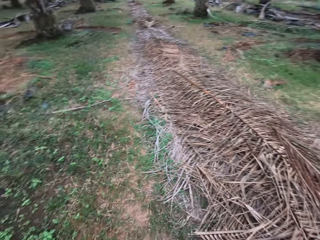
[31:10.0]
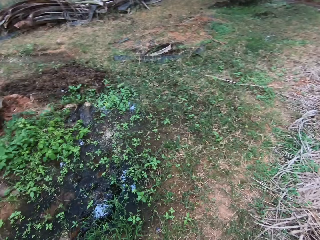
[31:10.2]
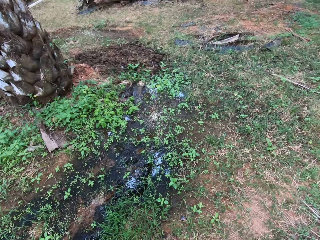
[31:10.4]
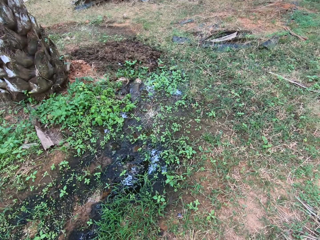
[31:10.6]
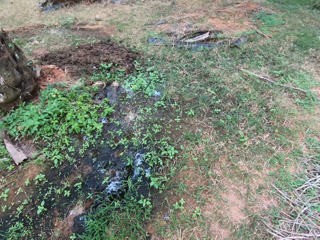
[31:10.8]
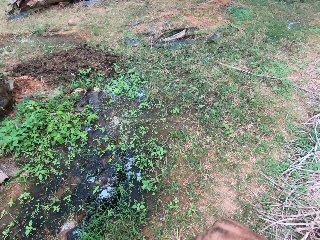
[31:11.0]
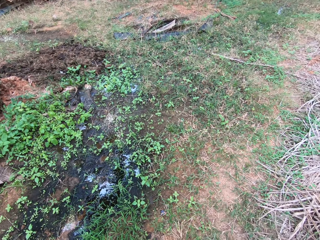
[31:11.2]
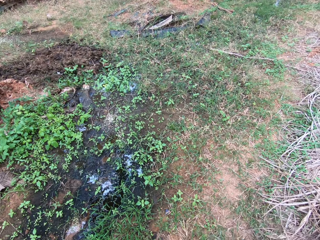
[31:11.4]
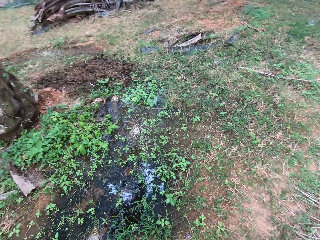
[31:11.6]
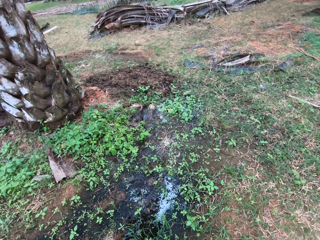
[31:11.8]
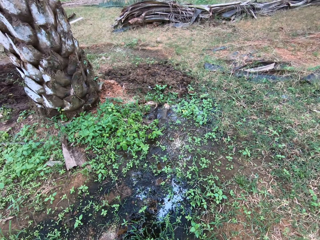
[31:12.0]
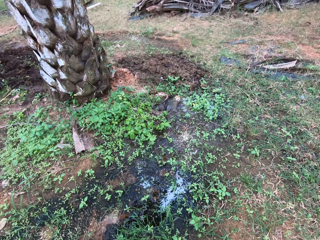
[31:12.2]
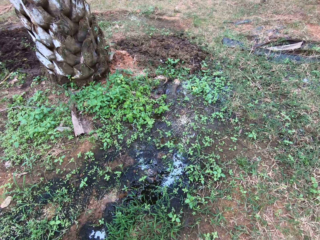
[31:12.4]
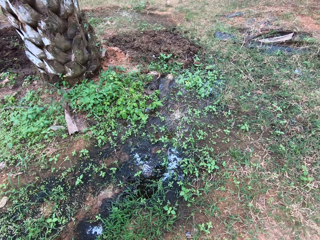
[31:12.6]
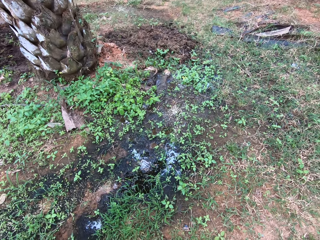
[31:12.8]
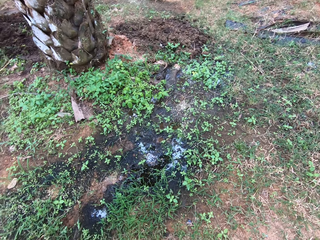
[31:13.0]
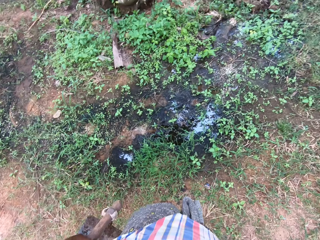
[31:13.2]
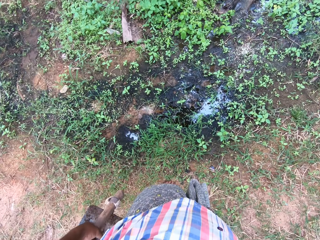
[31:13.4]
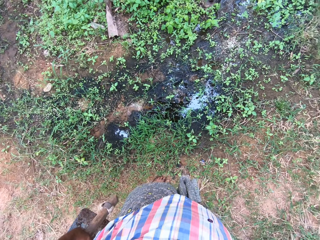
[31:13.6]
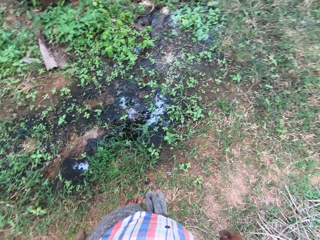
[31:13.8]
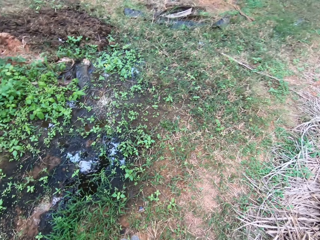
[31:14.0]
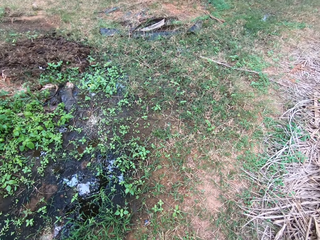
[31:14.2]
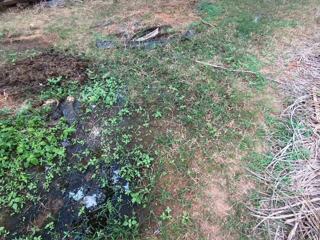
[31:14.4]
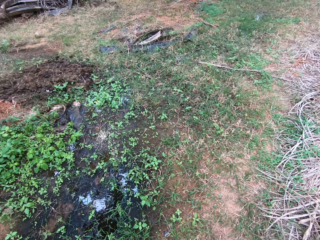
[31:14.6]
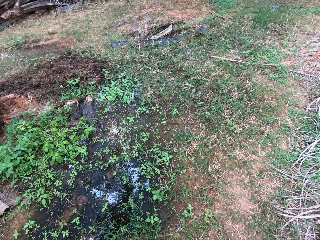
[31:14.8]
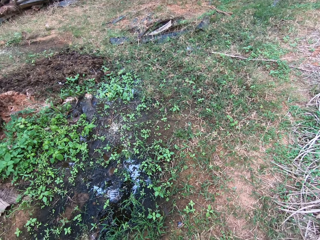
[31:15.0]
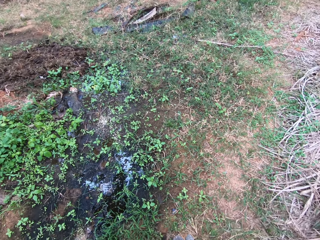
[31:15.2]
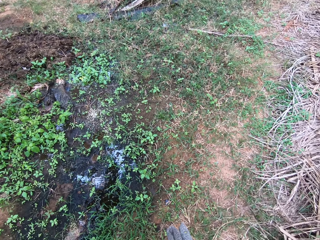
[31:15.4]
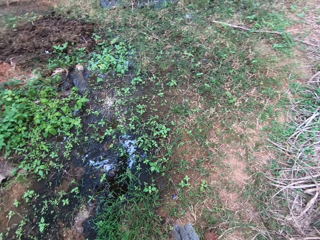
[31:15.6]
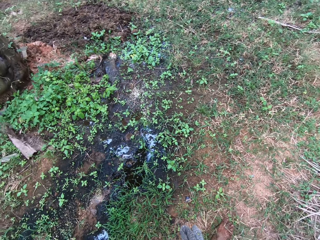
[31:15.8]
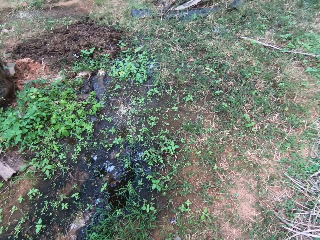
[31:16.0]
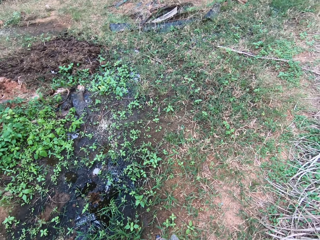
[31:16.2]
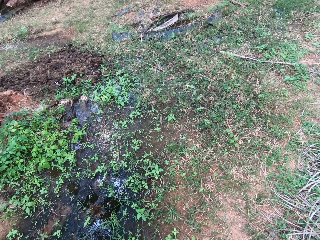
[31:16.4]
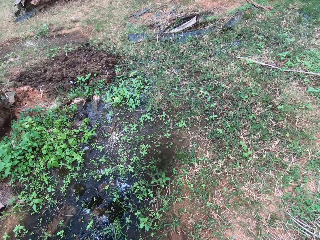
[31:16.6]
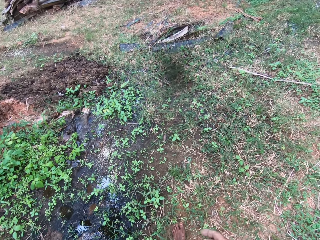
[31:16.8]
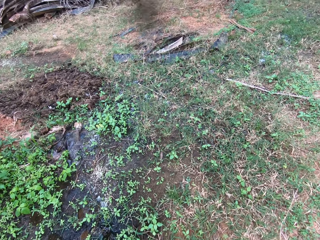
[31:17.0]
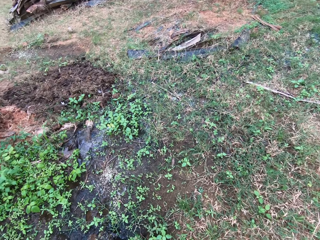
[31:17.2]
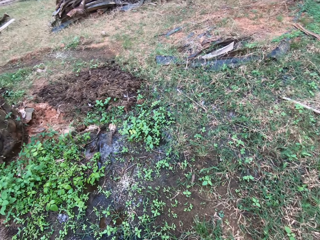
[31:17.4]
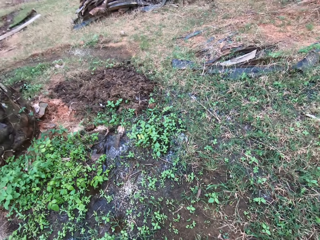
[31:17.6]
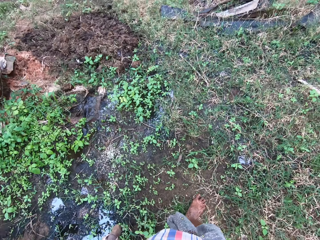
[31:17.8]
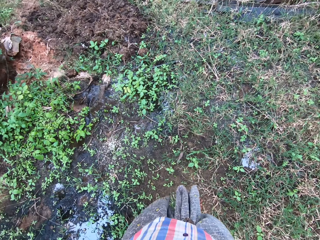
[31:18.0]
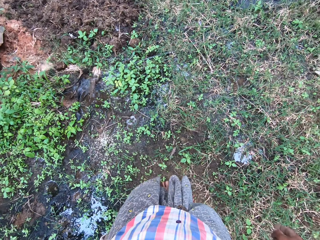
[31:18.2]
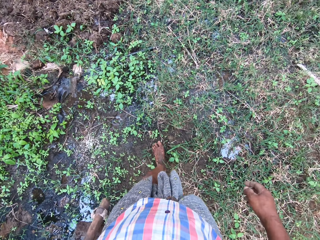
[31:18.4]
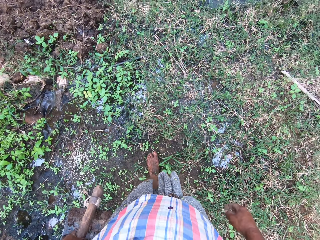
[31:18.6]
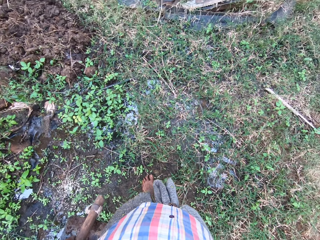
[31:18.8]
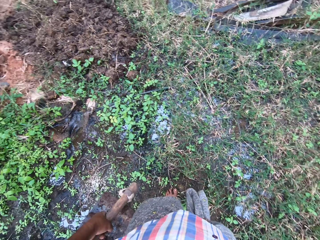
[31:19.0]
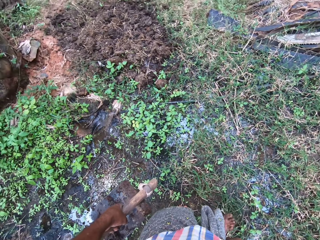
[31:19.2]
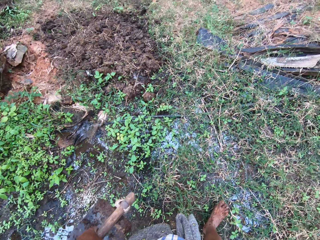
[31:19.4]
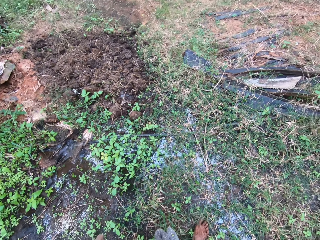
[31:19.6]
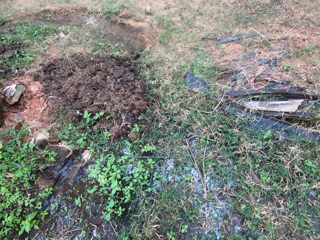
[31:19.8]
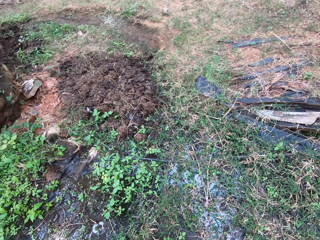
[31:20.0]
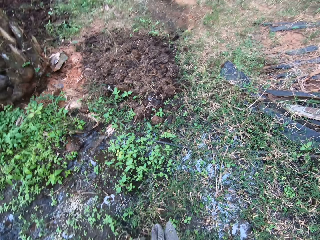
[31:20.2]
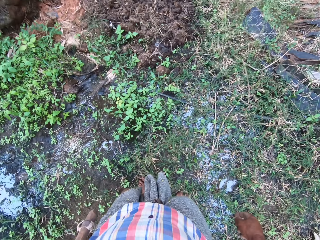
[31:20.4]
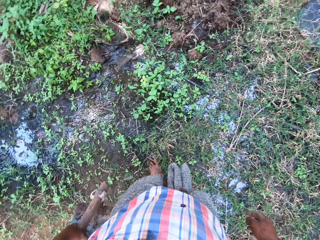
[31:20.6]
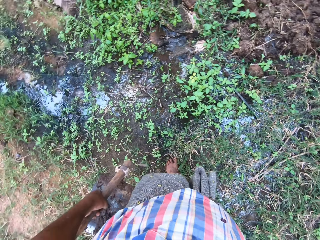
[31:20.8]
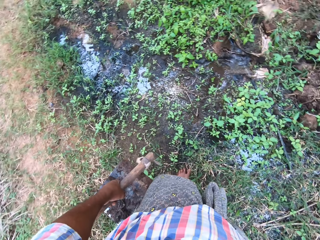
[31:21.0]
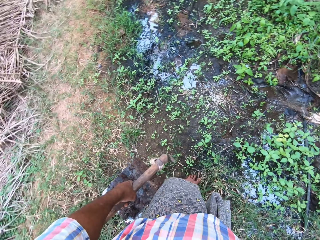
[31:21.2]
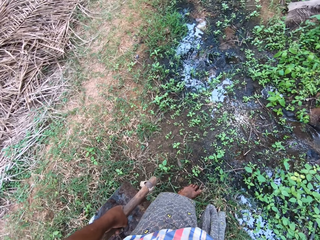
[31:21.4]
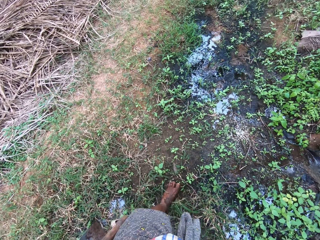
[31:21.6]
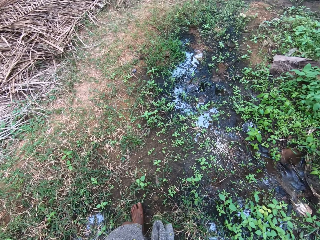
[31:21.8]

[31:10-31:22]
The camera wearer walks around the field.

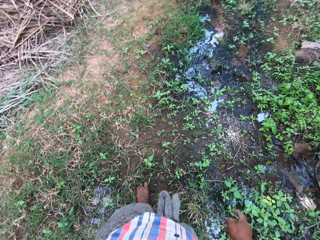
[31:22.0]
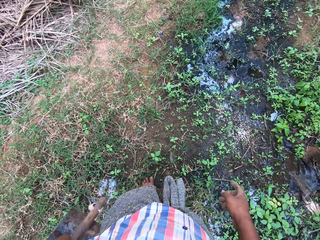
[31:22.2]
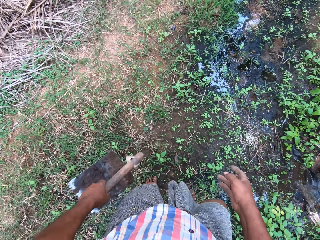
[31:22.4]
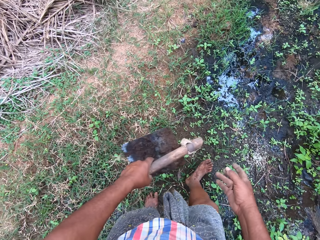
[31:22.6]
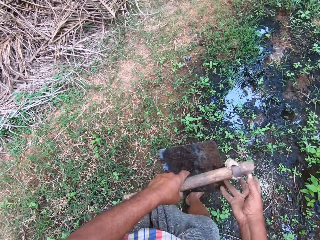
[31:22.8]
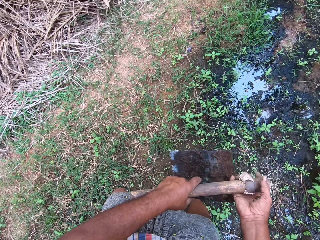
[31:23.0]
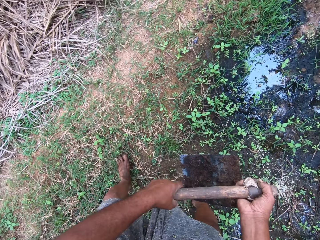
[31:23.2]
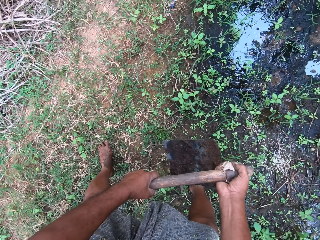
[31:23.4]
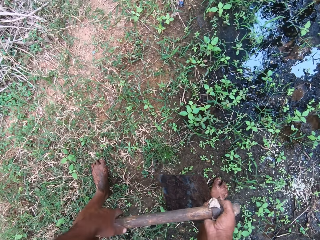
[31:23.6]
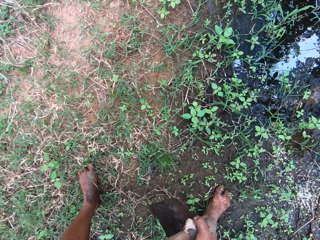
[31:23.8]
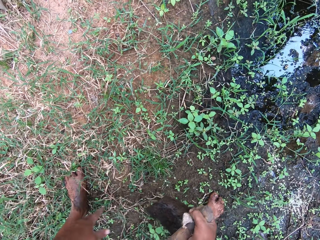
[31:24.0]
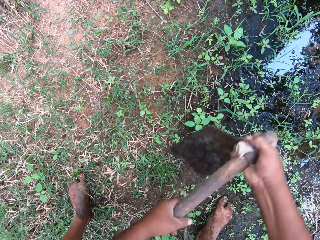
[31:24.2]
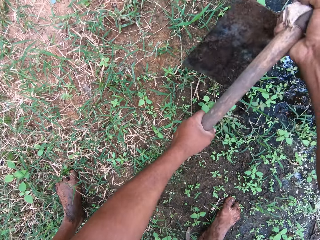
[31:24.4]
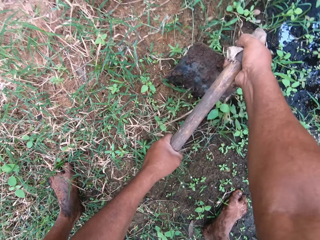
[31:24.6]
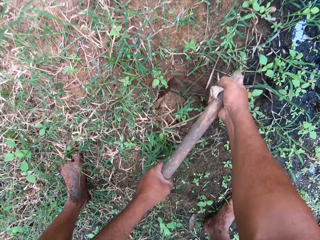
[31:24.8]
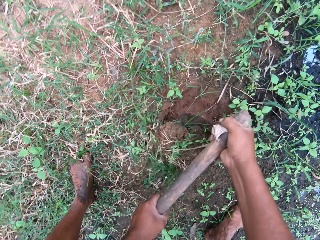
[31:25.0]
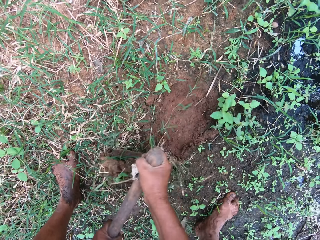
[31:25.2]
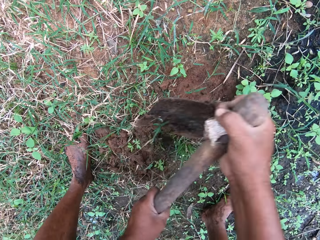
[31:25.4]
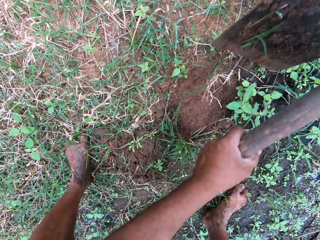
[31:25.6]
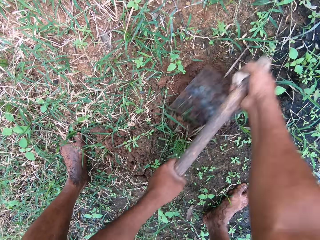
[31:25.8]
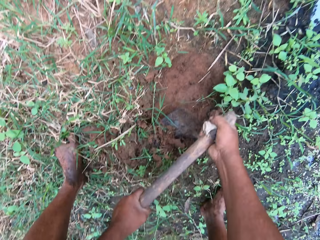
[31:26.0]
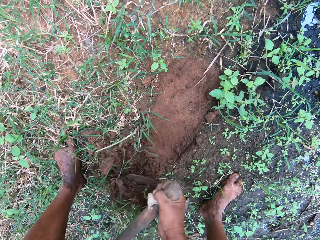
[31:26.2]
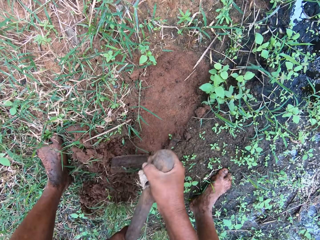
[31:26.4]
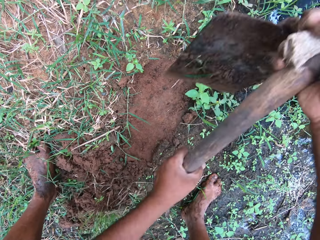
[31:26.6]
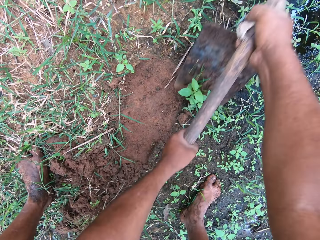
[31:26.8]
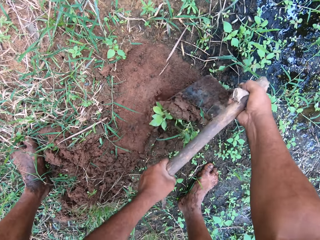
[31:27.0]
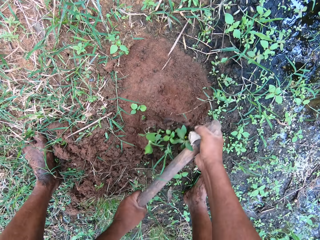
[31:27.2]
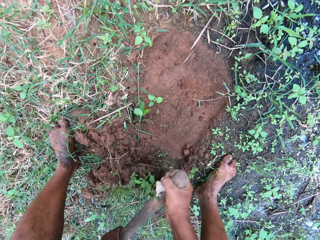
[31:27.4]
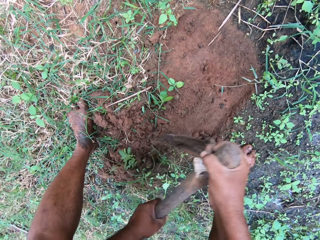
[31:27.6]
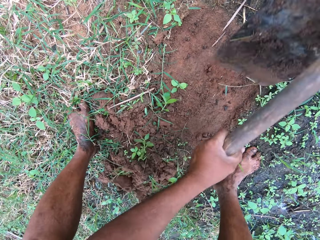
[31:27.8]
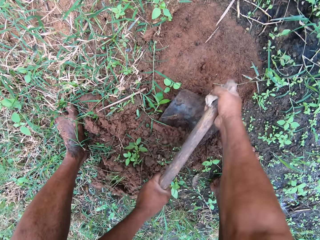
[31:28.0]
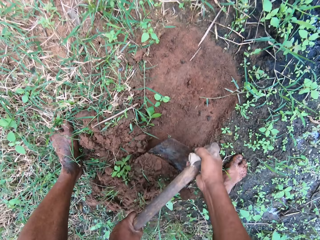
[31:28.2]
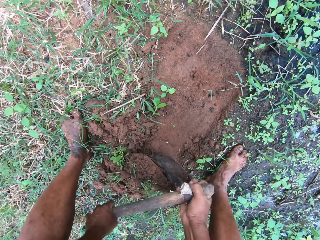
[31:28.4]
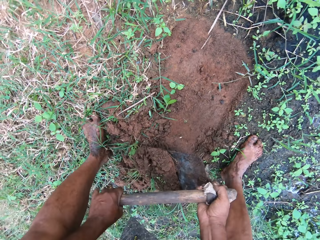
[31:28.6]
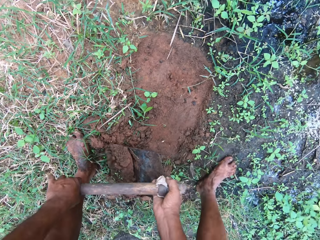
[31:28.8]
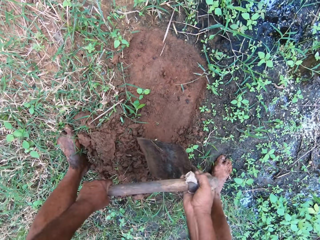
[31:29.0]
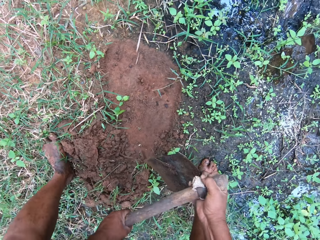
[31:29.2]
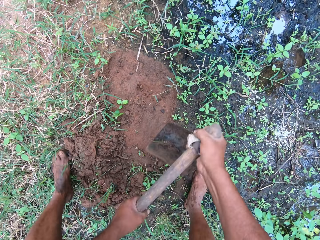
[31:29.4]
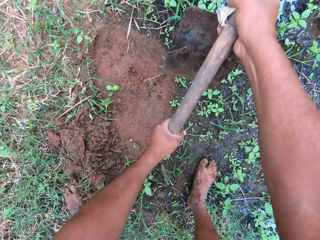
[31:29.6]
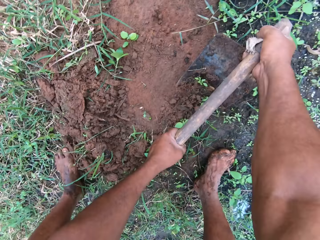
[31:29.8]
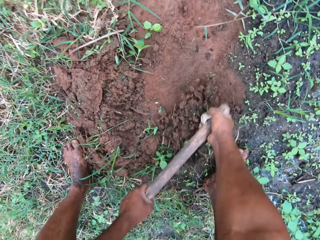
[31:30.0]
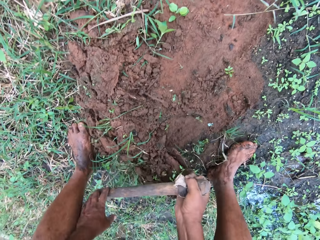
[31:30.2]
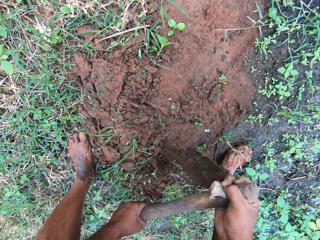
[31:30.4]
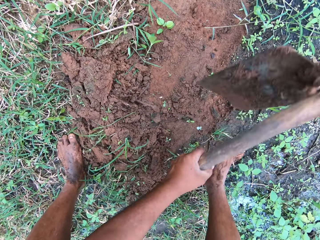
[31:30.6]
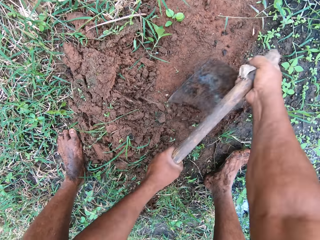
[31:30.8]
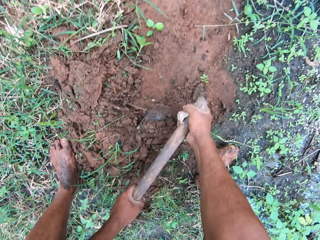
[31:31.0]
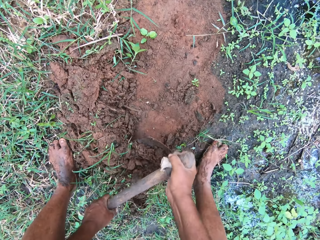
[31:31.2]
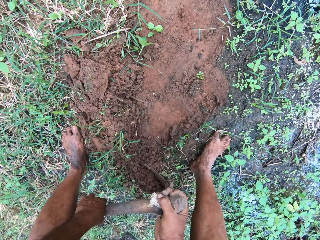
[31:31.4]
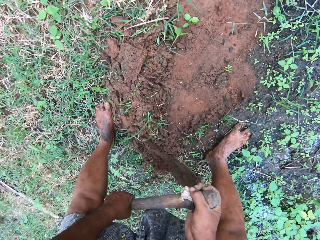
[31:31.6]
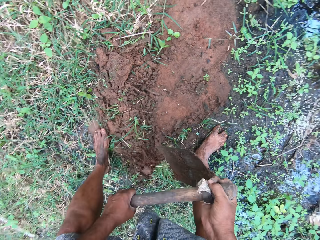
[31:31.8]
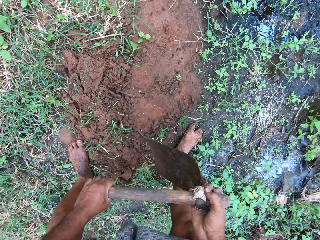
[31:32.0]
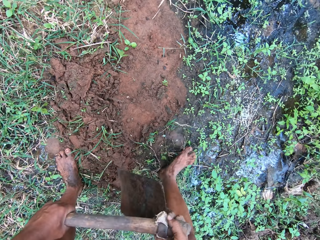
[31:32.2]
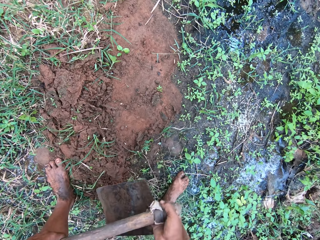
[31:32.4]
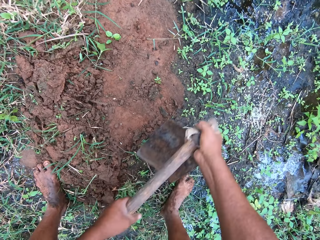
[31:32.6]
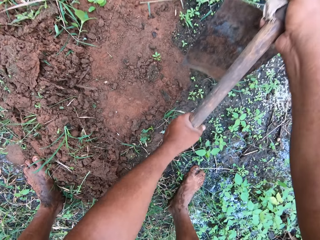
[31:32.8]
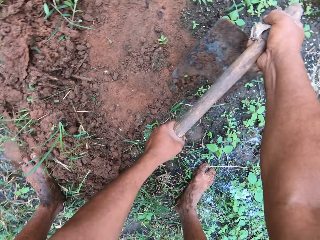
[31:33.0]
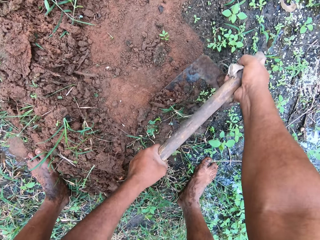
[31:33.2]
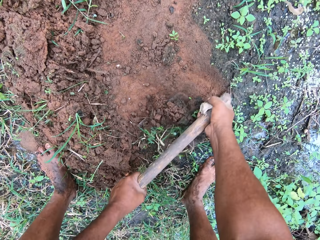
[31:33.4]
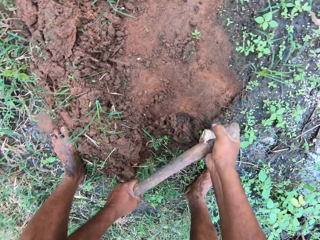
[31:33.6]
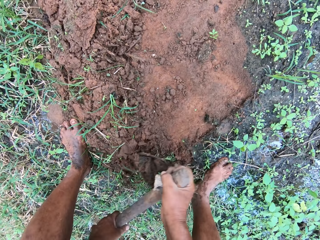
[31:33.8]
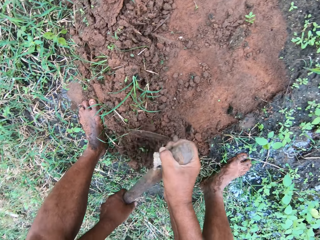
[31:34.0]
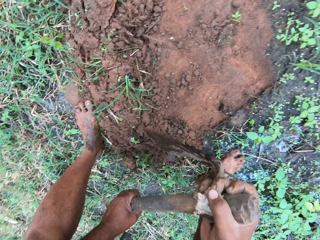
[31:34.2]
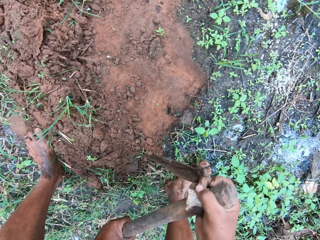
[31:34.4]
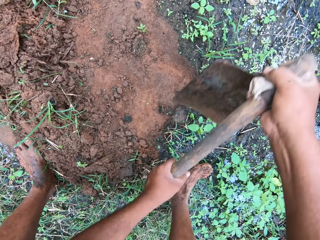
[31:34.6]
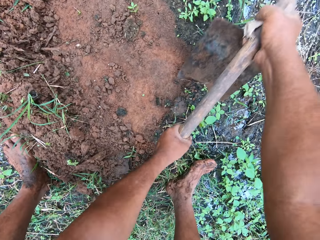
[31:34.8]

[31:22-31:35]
The camera wearer clears grasses with the hoe. They dig with the hoe.
